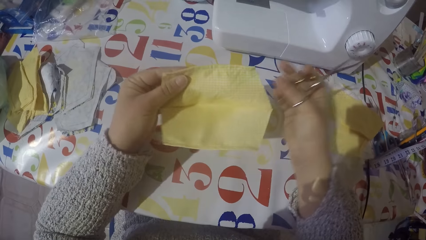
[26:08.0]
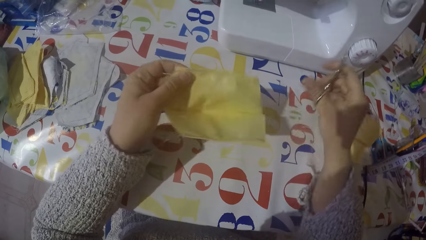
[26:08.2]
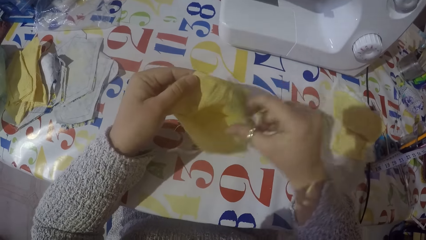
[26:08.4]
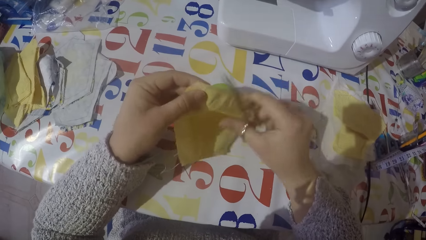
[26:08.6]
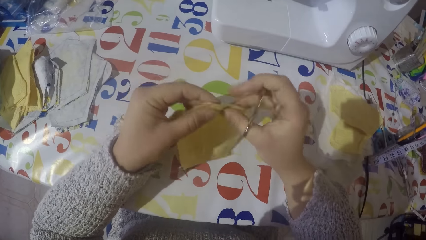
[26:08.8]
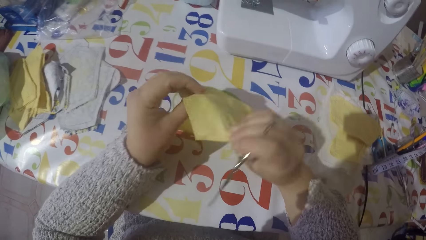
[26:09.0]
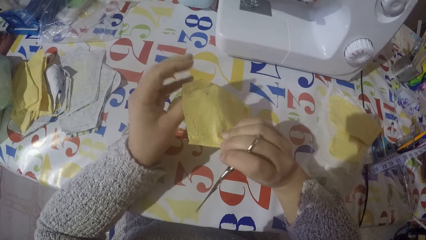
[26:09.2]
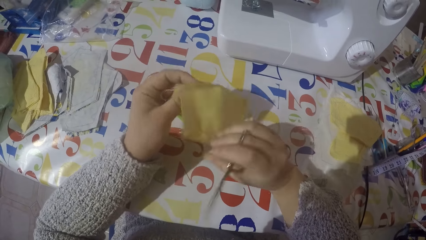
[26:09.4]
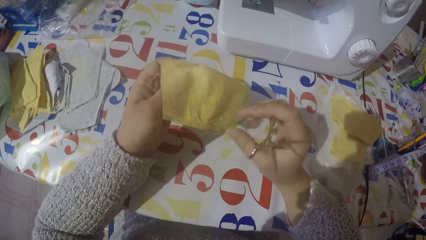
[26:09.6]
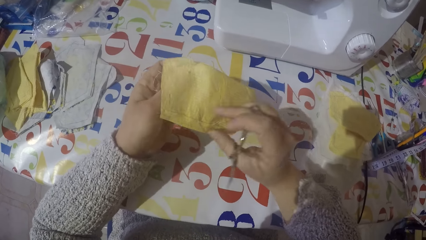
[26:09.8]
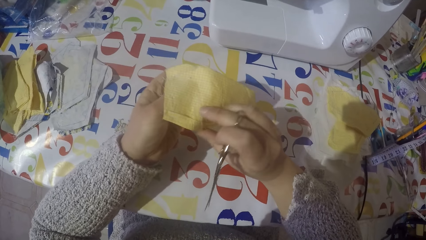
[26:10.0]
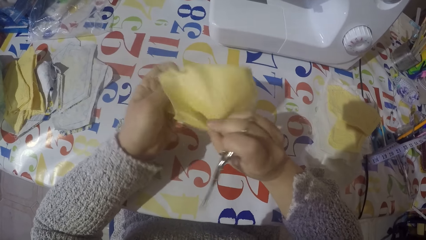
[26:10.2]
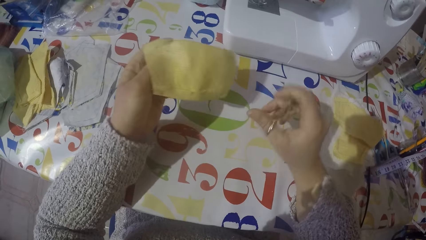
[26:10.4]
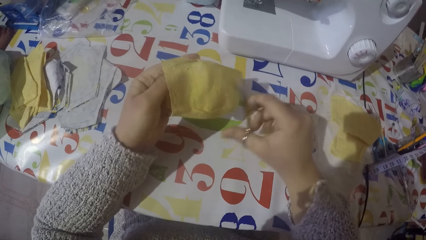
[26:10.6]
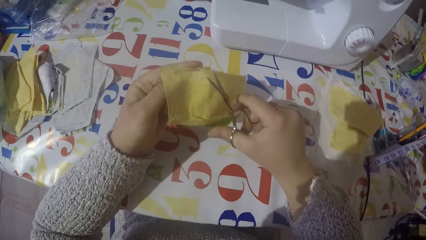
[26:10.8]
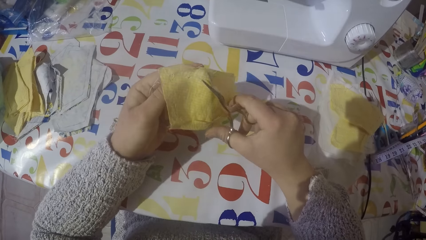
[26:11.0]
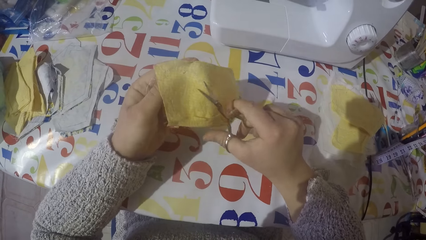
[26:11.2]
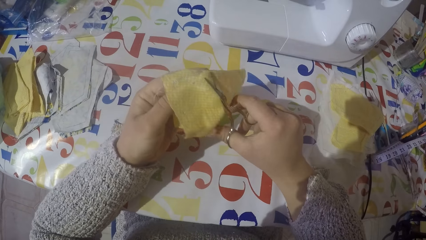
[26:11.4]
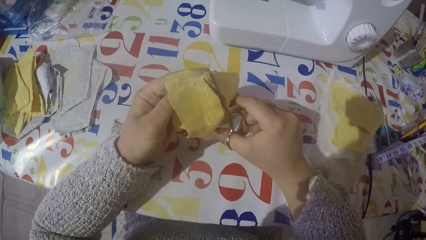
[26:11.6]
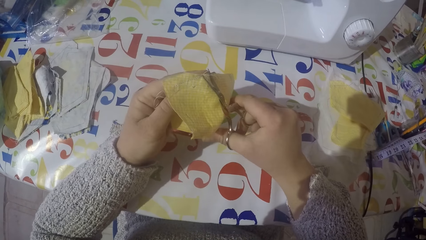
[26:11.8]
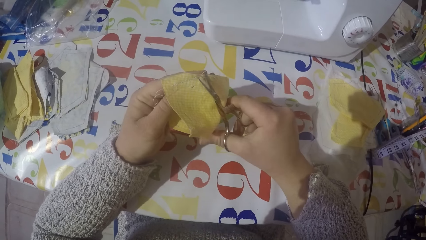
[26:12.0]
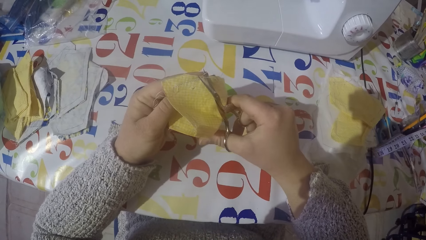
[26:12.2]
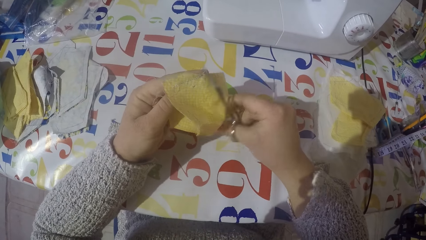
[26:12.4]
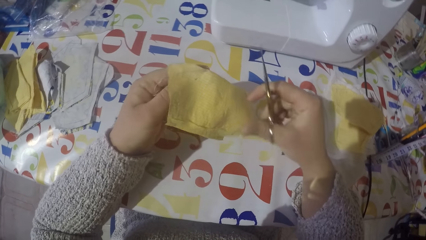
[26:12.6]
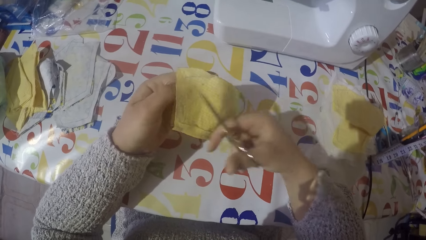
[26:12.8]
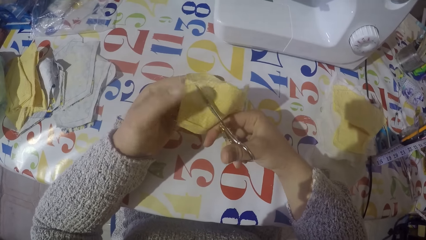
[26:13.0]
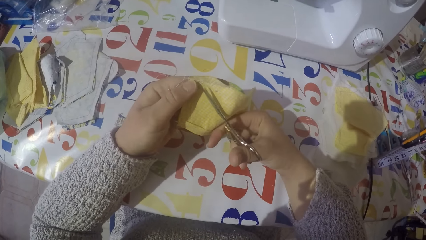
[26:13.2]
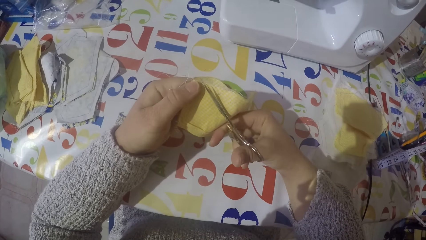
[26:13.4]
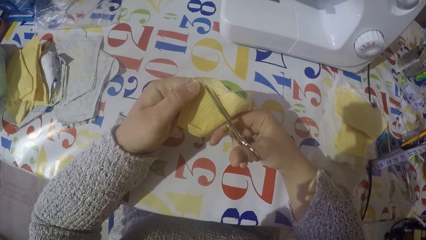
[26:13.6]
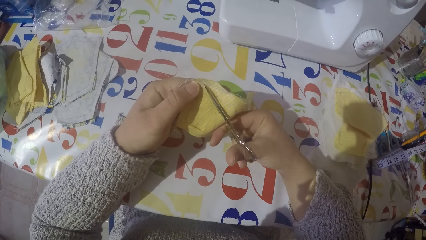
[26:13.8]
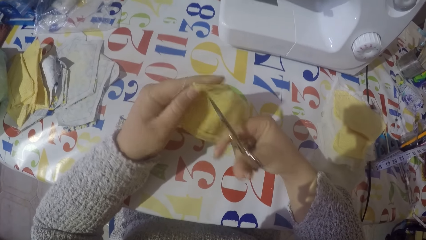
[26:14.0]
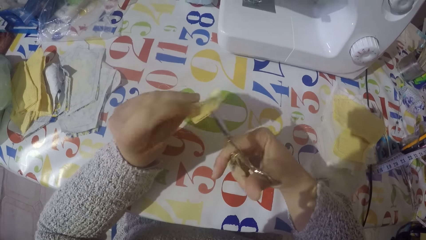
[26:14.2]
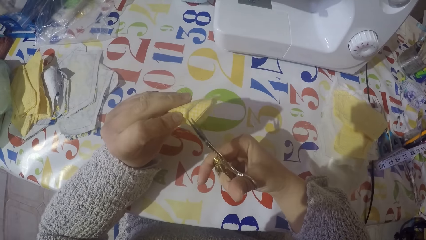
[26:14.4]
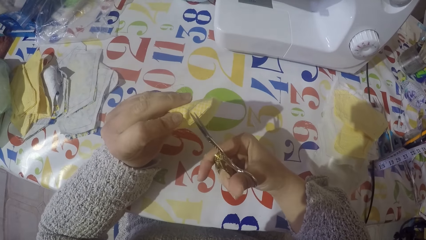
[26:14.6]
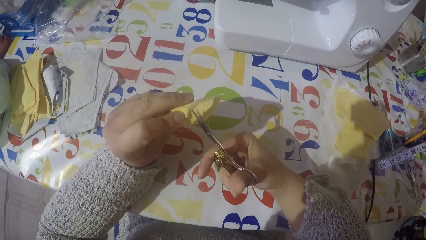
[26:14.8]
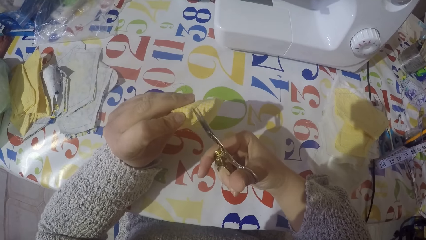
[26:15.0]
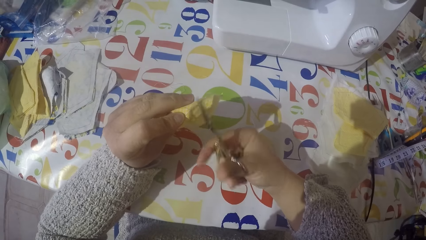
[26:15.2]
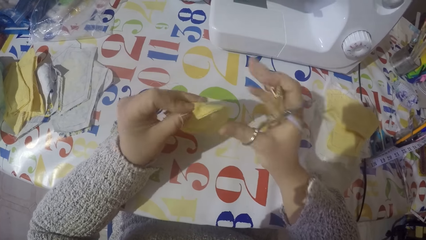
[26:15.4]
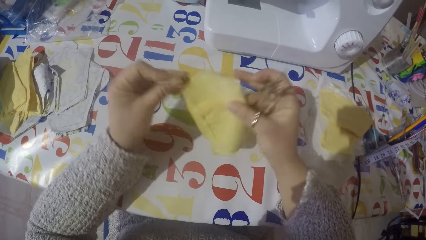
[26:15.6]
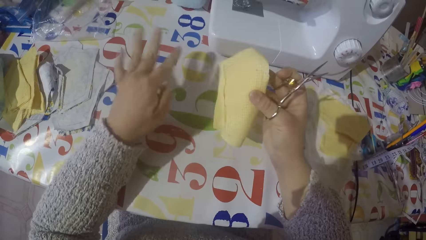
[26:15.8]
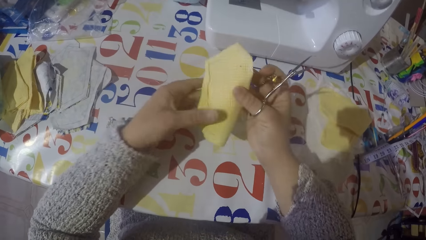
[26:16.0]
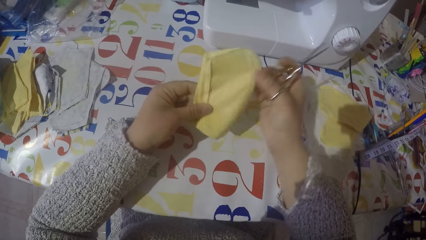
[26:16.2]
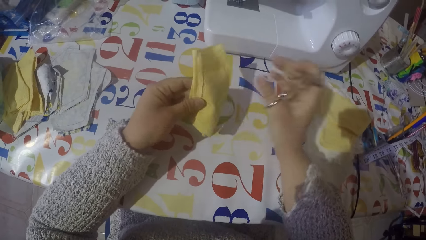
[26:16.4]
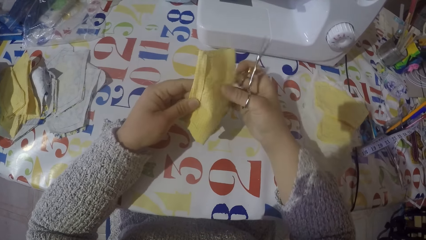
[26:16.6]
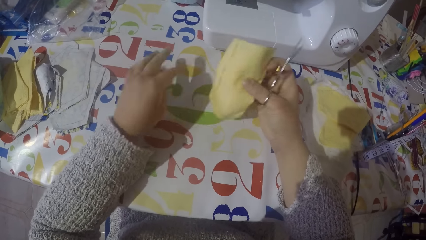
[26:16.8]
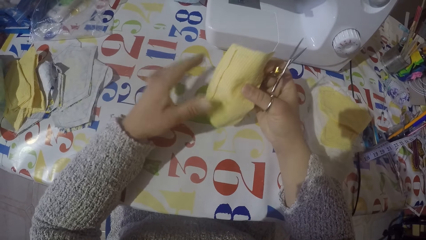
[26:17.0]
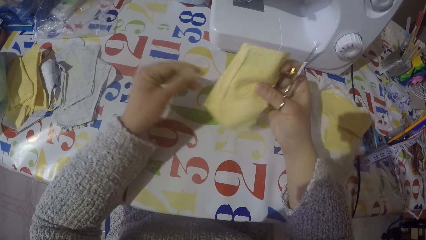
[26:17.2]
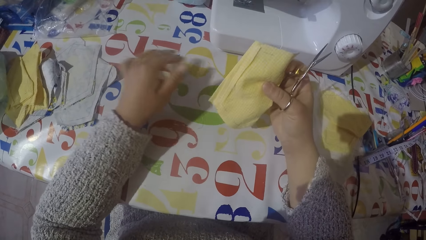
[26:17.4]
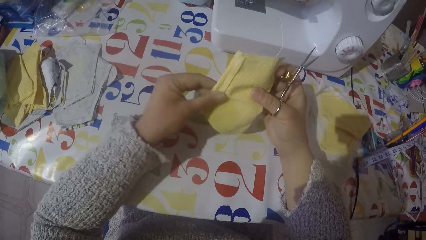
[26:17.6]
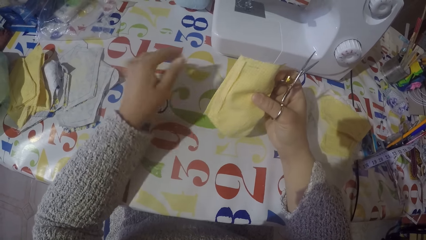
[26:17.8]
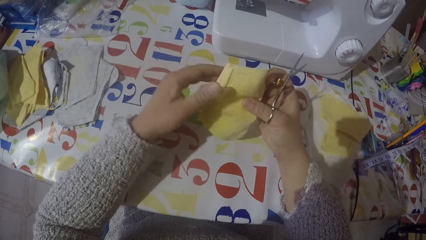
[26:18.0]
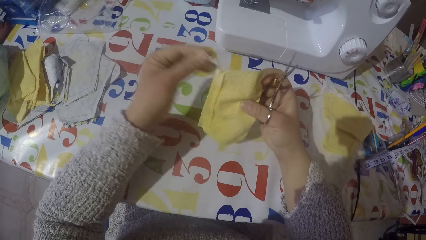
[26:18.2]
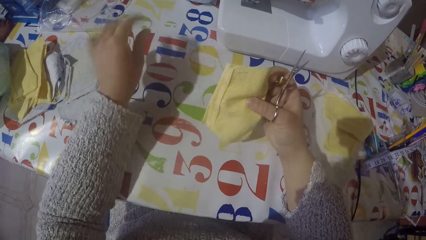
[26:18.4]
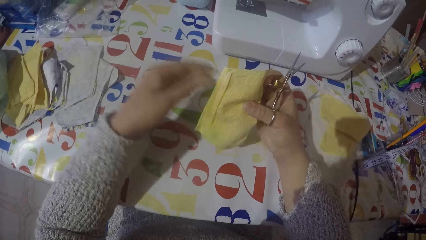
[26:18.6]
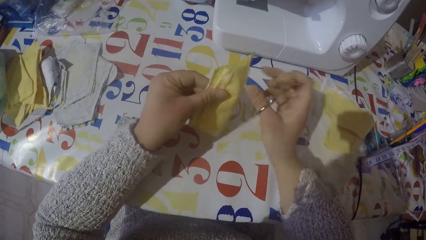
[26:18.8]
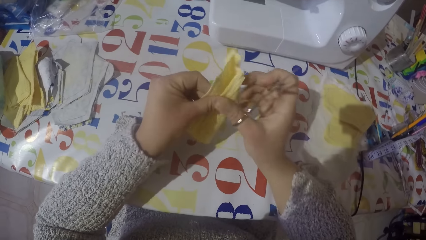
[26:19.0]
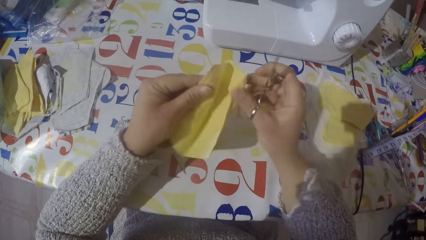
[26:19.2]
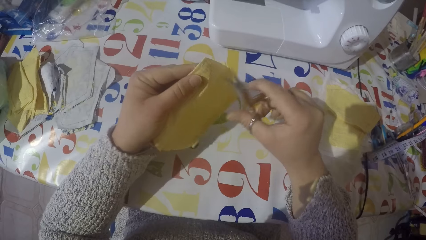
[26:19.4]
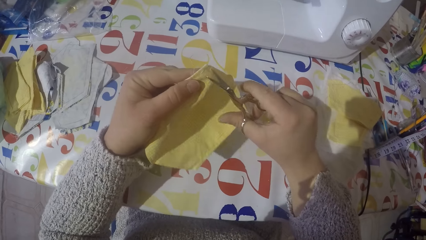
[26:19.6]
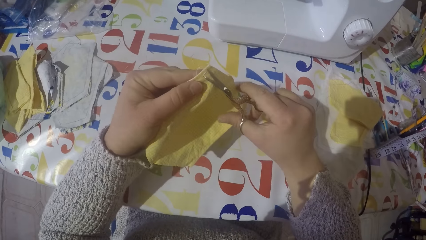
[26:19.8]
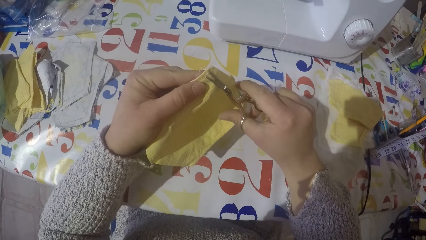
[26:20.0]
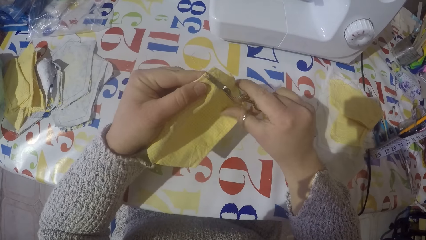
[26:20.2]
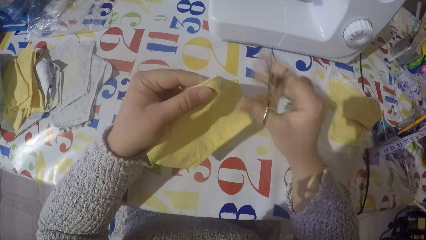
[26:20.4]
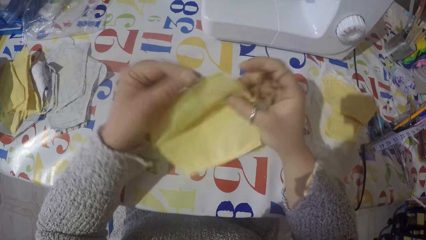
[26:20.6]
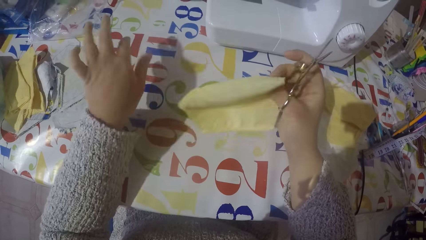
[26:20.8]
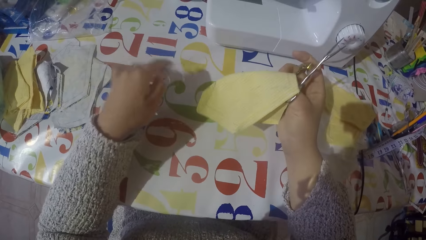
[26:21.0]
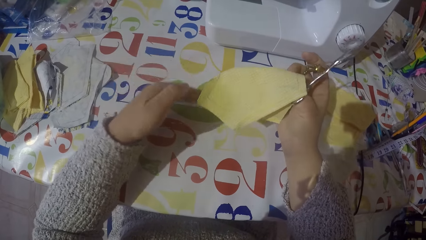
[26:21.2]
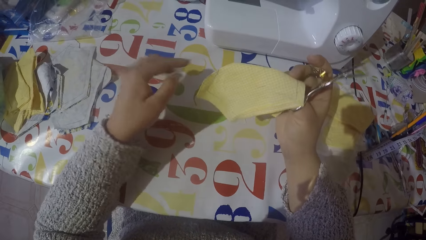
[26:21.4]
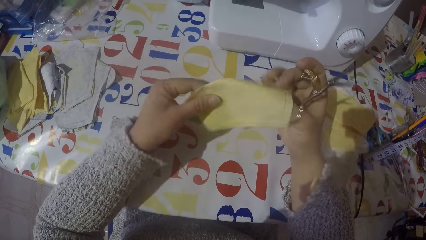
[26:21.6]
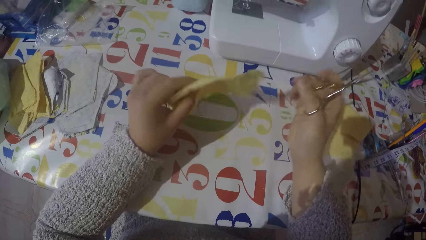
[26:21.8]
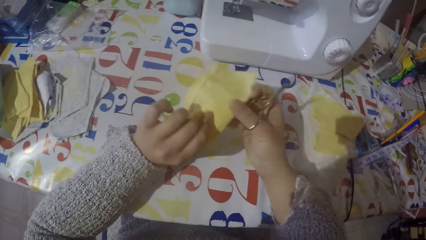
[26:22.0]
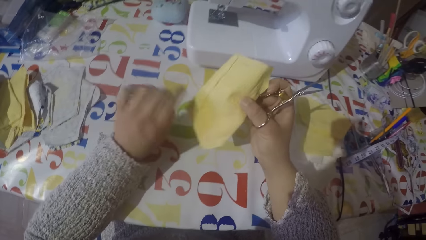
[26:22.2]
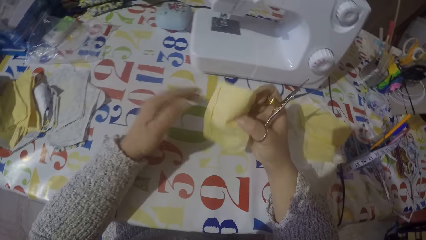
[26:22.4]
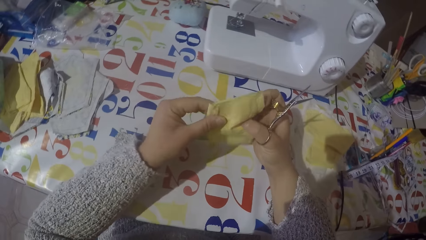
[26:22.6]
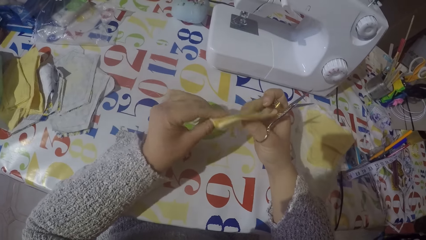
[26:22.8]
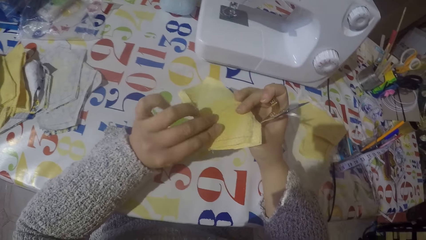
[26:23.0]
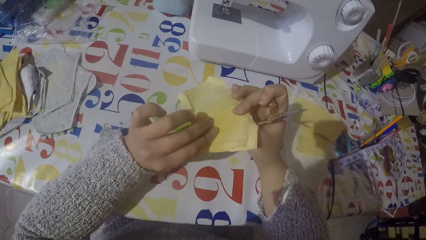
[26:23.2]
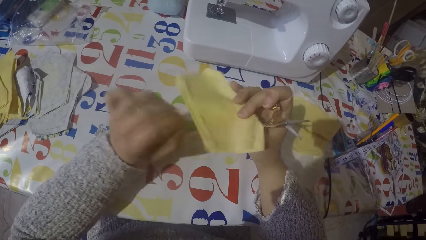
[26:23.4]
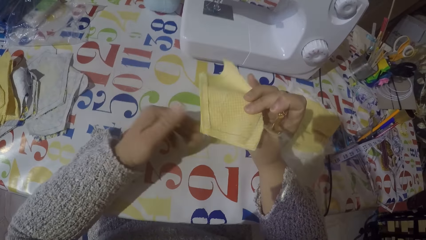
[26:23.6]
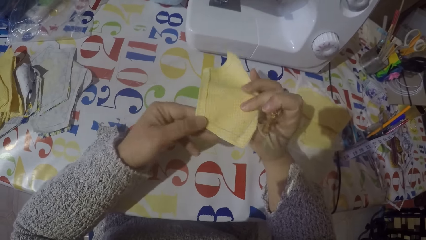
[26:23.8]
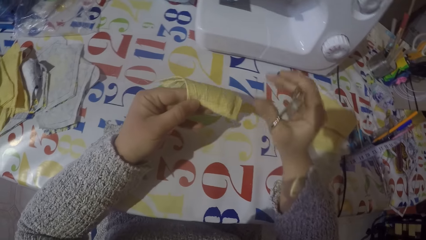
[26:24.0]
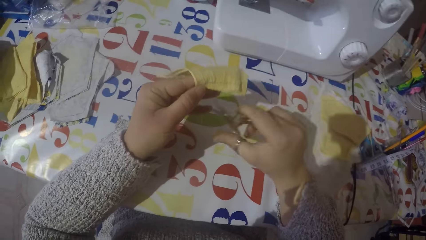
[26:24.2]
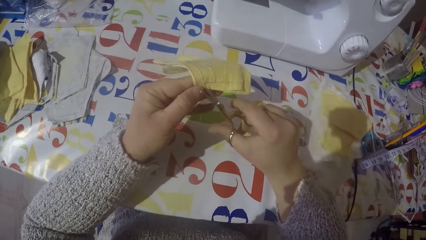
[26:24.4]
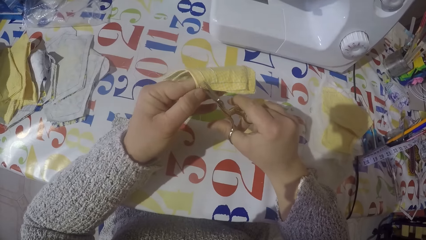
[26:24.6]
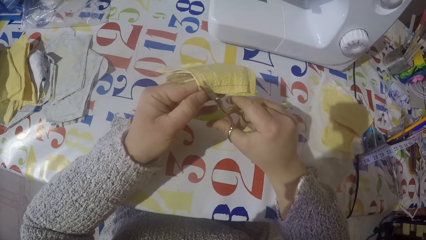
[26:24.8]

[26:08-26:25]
The camera wearer pulls the sewing threads from the piece of cloth. He puts the thread on the table with his left hand. He cuts the thread on the piece of cloth using scissors. He puts the thread on the table with his left hand. He looks at the piece of cloth.
